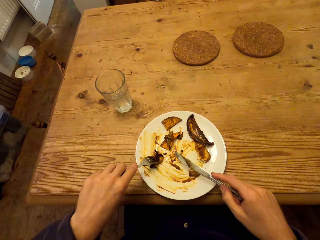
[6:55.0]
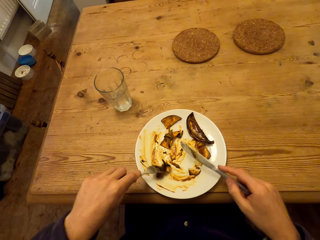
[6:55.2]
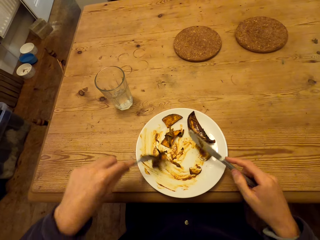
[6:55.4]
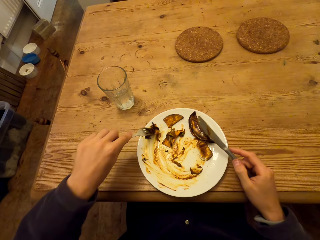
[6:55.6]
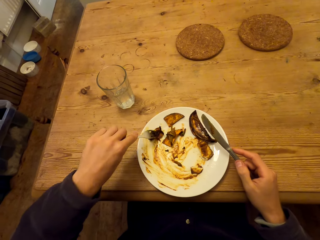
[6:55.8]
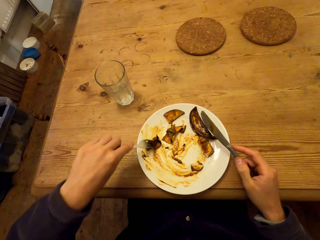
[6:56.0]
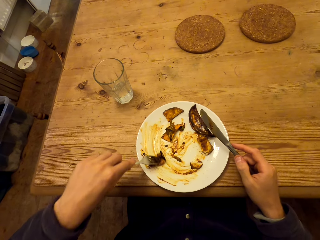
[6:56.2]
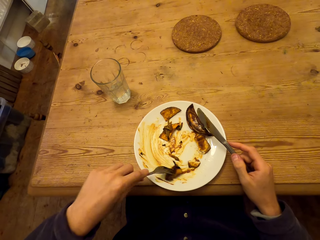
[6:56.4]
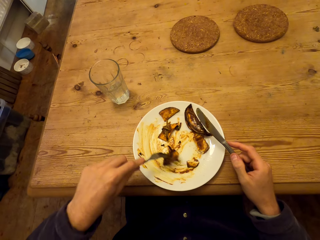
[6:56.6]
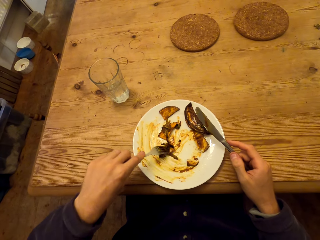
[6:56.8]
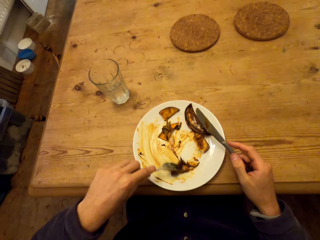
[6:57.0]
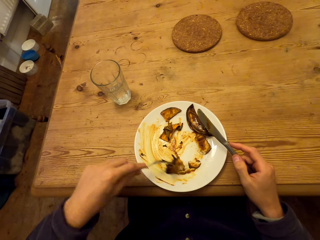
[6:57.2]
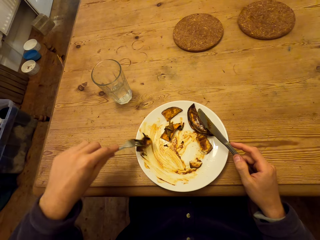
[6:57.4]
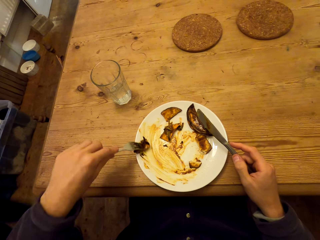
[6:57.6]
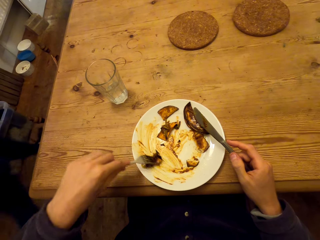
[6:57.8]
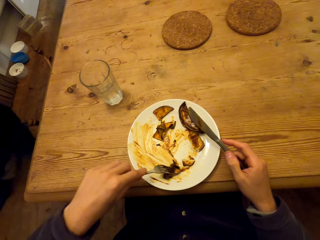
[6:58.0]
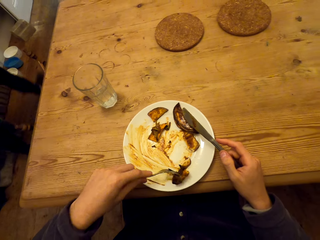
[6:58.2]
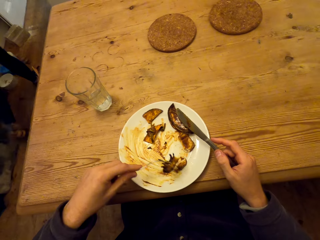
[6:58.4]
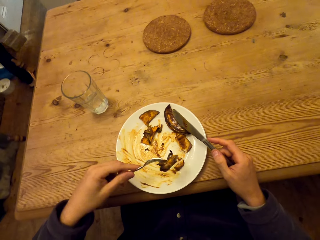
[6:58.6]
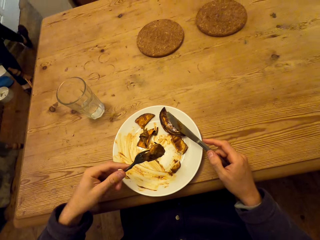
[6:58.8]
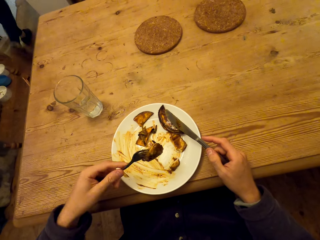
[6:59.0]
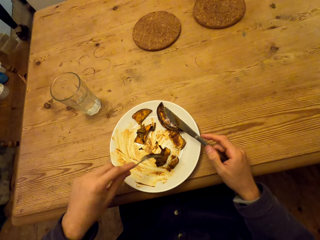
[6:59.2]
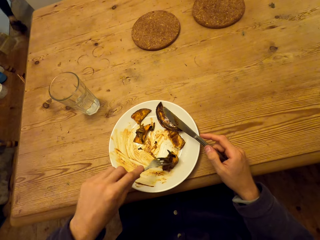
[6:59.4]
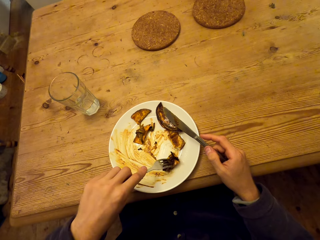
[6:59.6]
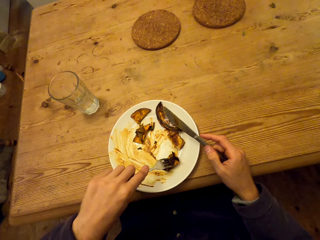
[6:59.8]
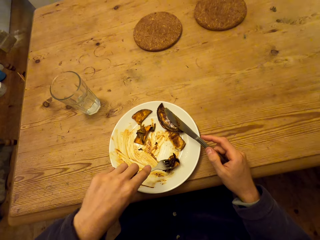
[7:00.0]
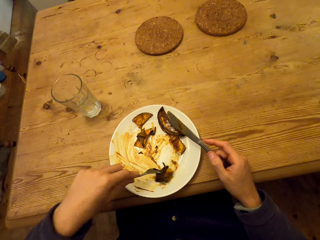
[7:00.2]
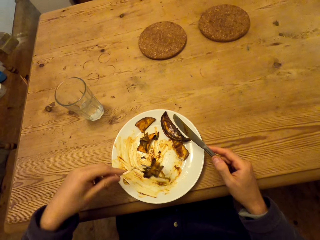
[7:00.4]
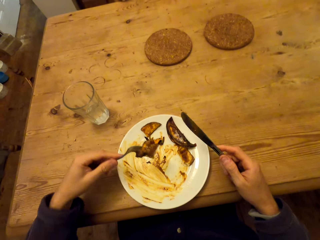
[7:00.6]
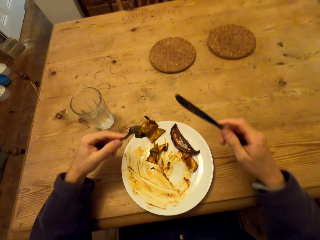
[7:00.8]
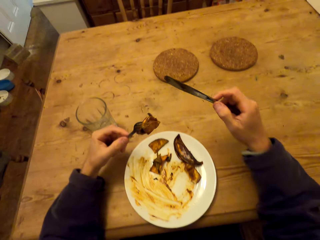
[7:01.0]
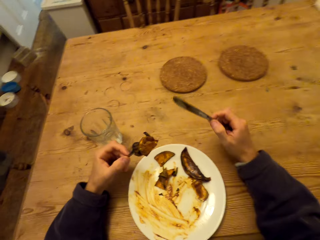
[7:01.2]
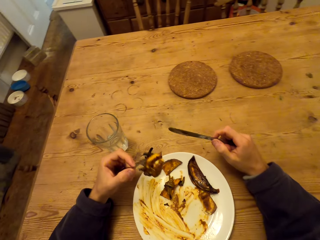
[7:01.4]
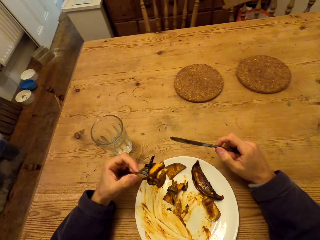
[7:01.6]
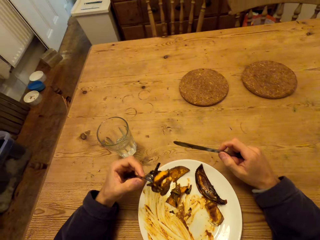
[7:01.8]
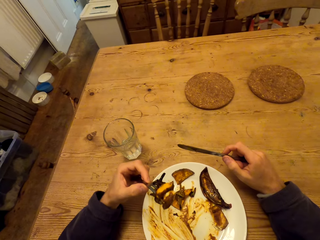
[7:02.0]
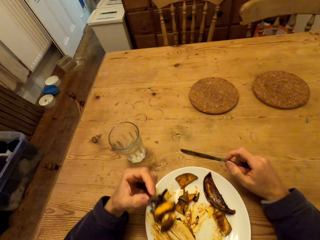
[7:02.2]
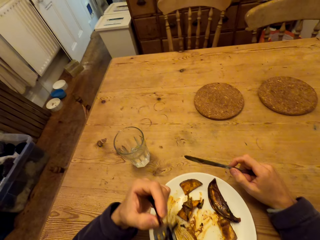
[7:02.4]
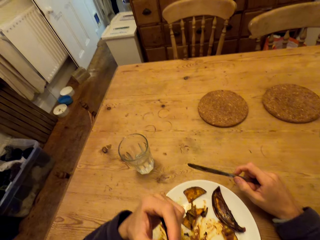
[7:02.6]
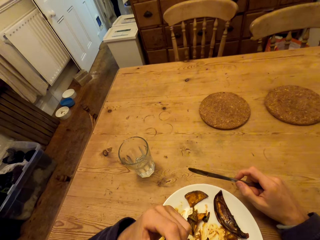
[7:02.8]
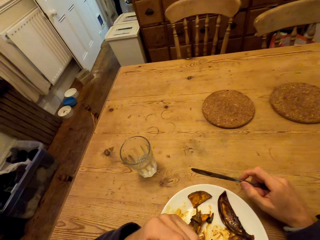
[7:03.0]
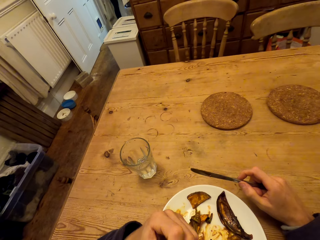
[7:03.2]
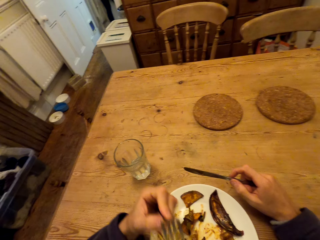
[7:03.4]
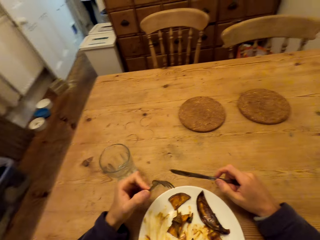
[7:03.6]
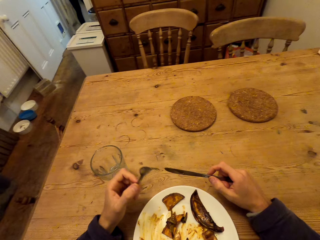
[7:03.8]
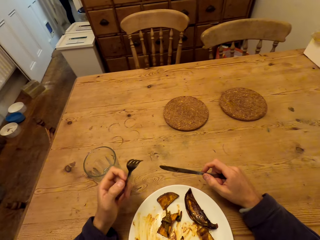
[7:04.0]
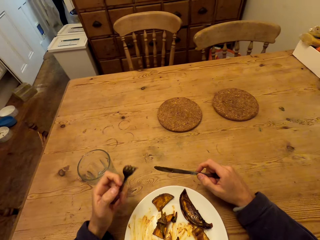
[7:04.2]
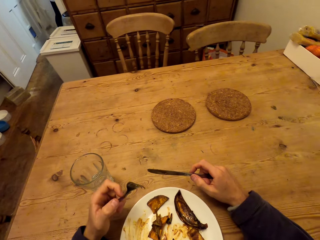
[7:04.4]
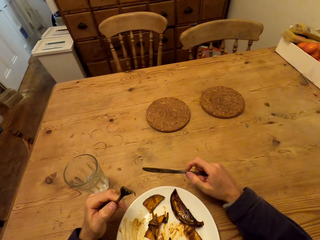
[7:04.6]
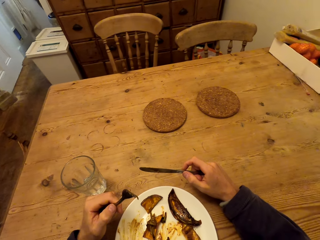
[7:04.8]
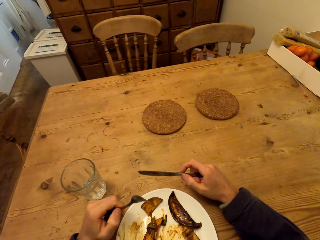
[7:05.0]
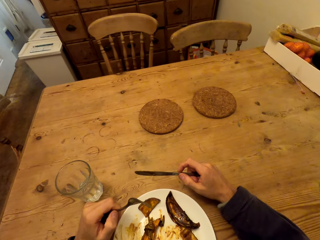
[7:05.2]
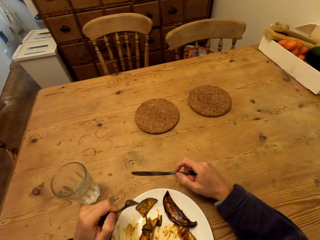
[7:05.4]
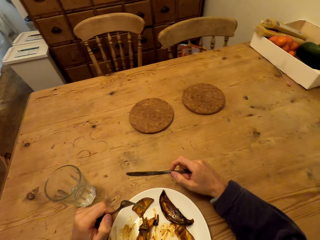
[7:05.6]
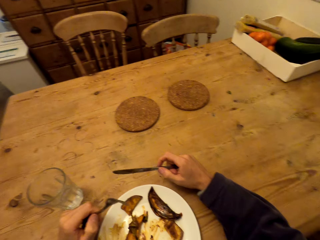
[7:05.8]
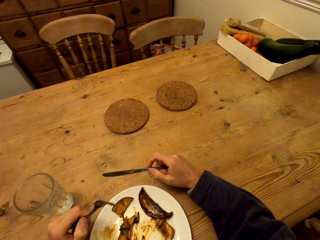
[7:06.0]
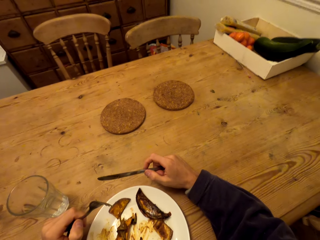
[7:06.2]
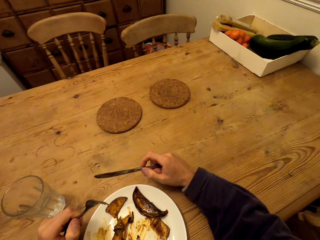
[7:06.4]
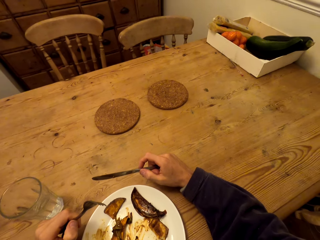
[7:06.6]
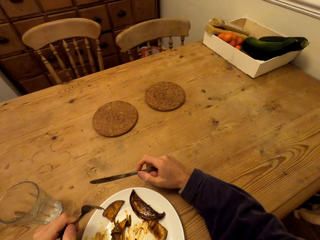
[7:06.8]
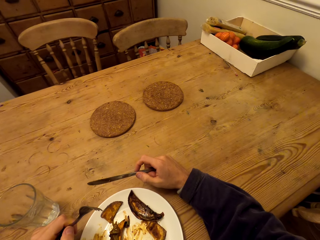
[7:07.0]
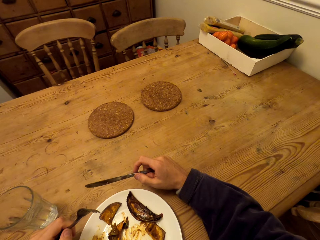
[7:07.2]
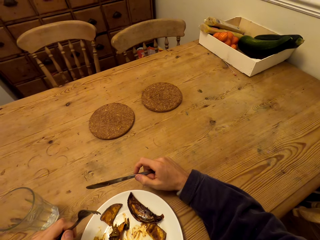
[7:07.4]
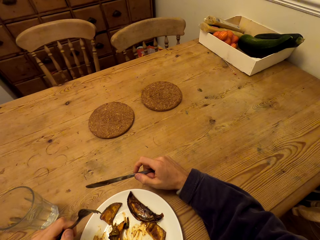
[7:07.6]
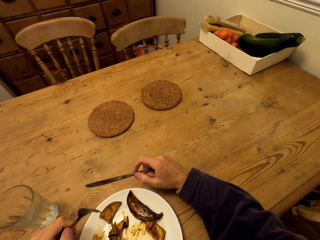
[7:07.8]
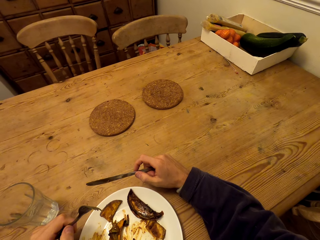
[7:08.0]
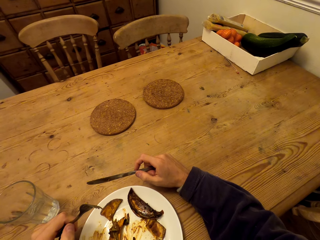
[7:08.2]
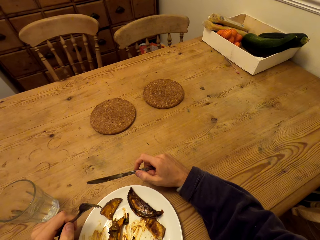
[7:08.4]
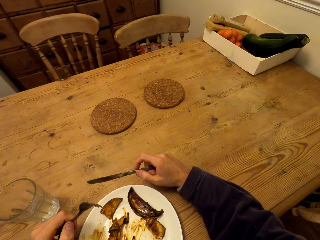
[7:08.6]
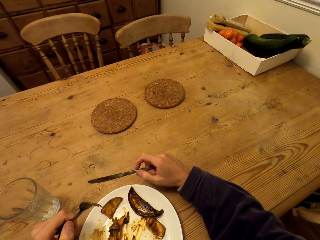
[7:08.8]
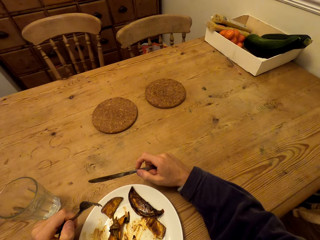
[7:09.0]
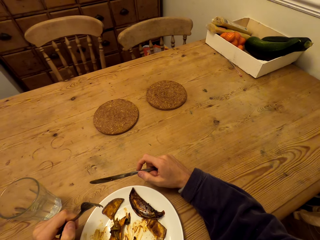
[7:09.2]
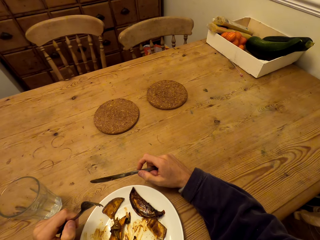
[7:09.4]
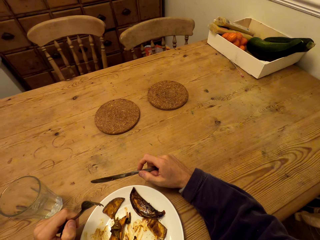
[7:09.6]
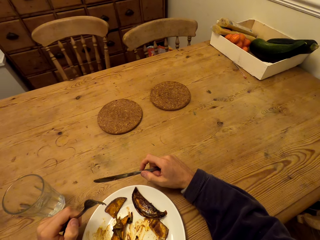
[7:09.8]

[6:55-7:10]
The camera wearer scoops food. They eat the food. They hold a fork and hold a knife. They eat the food. They look around.

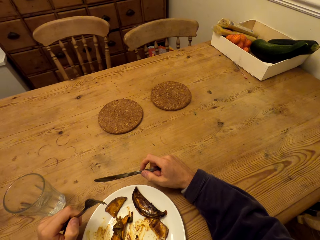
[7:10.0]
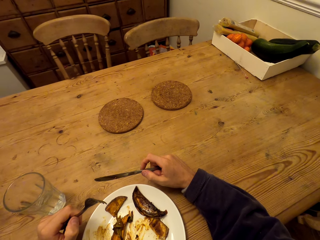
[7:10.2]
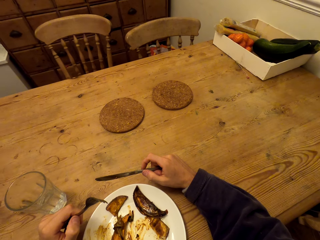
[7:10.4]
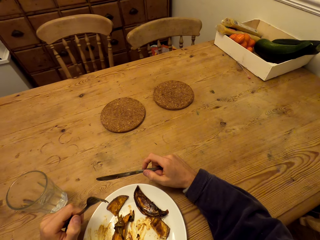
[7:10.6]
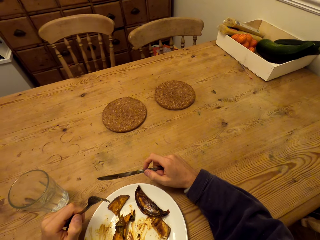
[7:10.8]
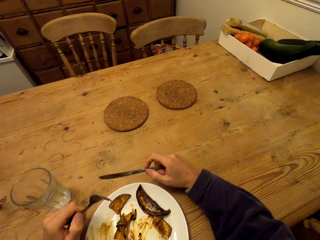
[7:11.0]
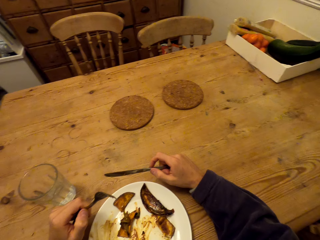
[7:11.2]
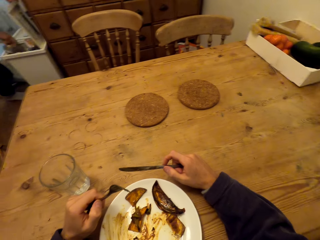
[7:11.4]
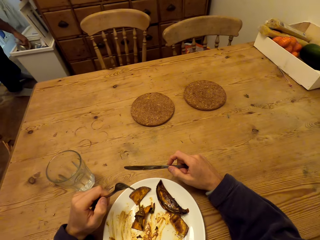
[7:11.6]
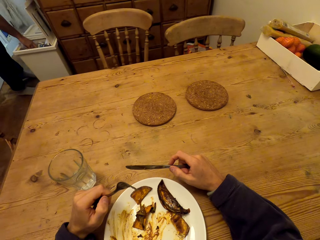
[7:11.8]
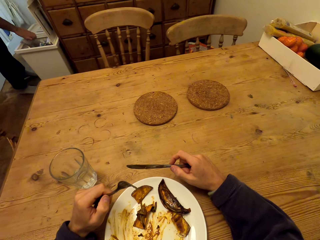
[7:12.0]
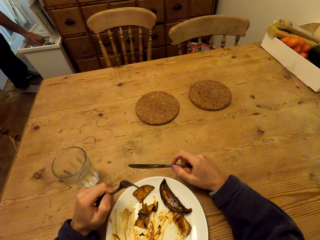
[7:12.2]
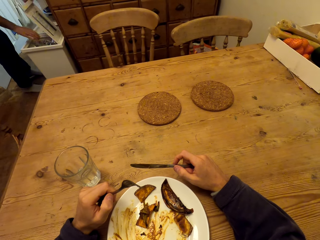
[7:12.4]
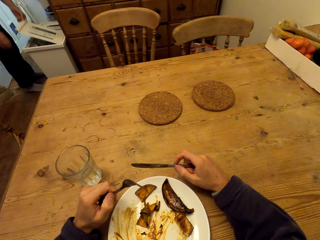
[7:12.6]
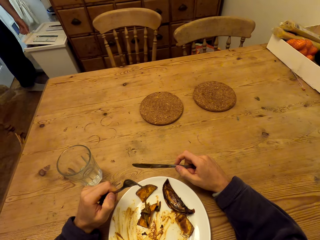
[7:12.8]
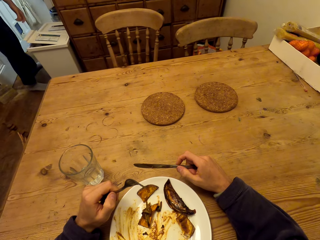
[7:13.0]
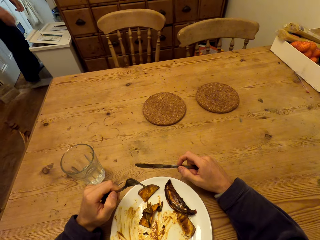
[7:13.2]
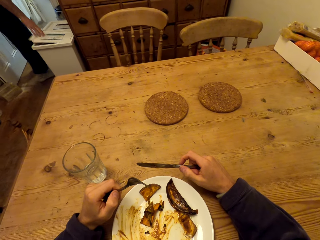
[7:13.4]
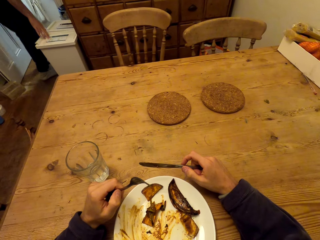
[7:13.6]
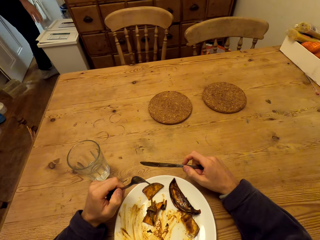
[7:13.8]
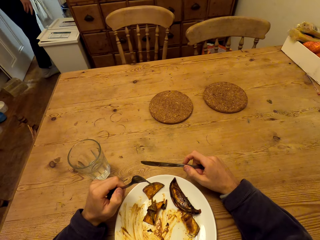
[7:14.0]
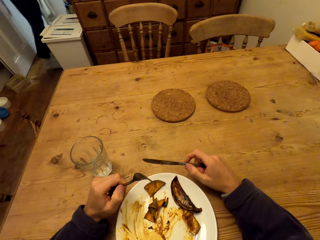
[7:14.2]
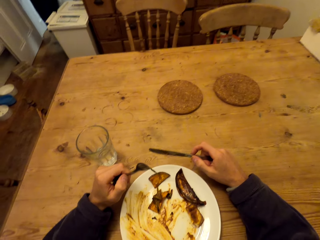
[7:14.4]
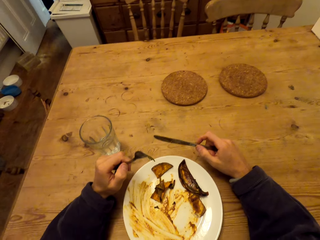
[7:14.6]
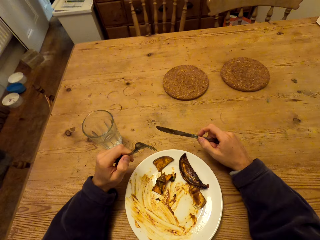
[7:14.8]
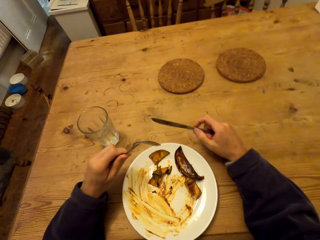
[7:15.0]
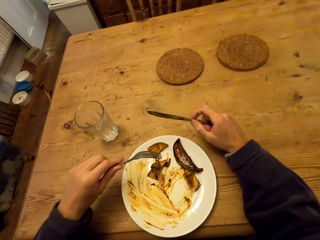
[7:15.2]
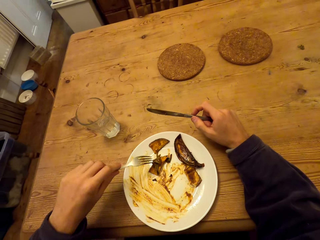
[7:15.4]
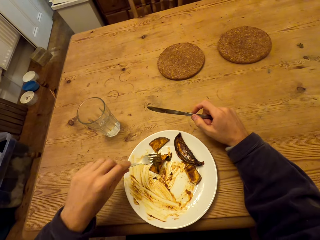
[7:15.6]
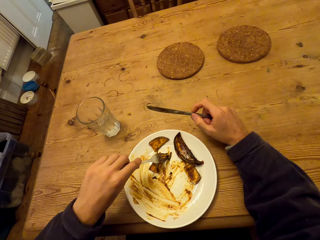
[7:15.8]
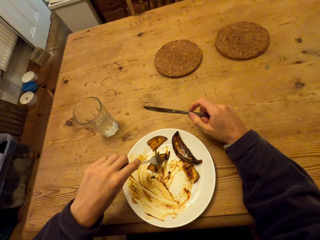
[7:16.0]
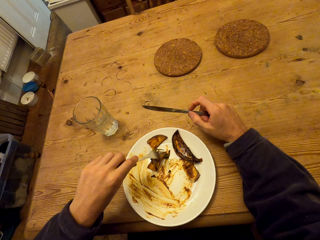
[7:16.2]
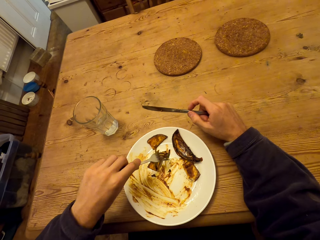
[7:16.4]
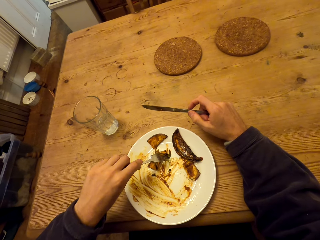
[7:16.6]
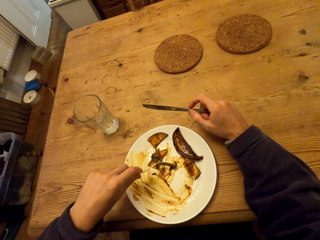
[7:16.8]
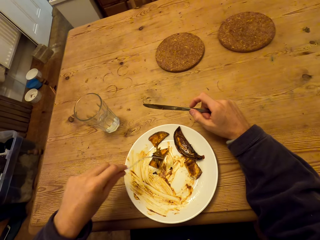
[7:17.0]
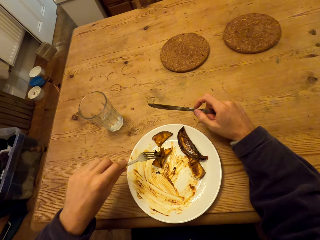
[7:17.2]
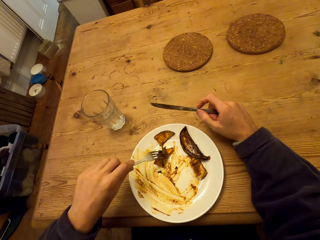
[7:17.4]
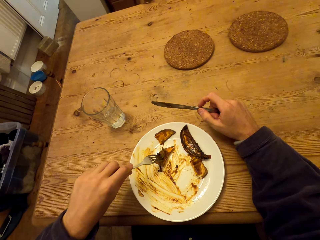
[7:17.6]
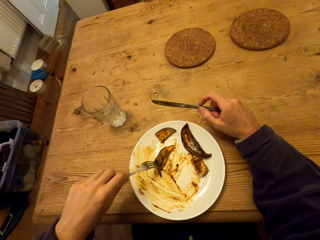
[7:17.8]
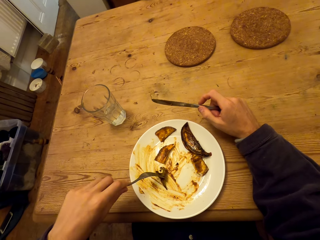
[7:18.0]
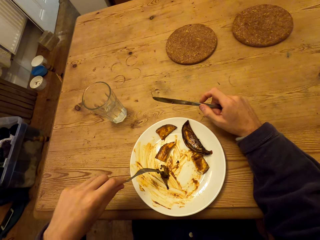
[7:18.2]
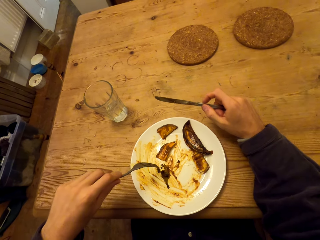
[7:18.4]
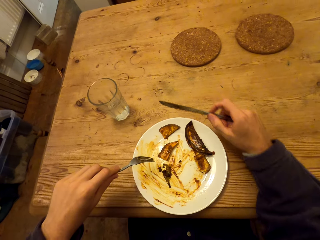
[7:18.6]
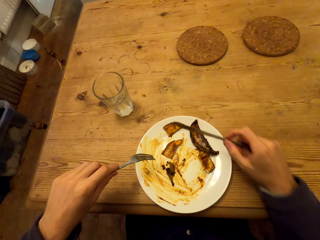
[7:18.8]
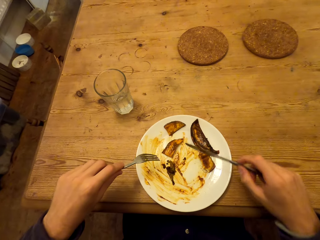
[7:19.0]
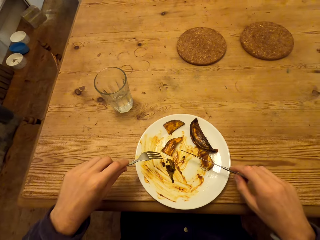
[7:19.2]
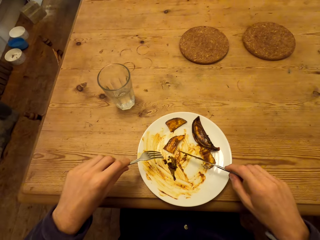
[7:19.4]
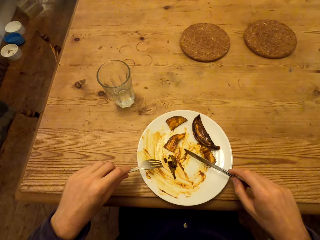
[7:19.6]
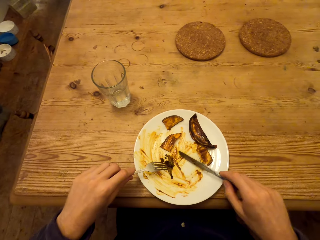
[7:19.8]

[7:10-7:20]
The camera wearer picks up food and scoops the food.
